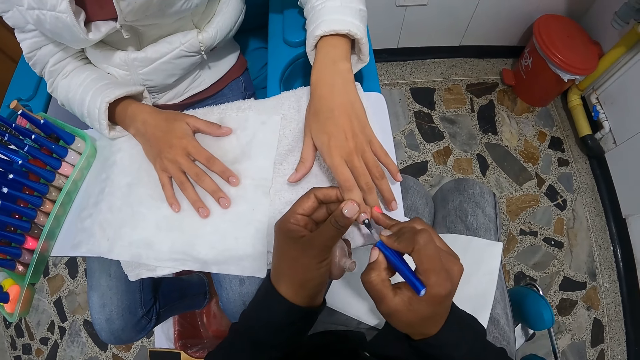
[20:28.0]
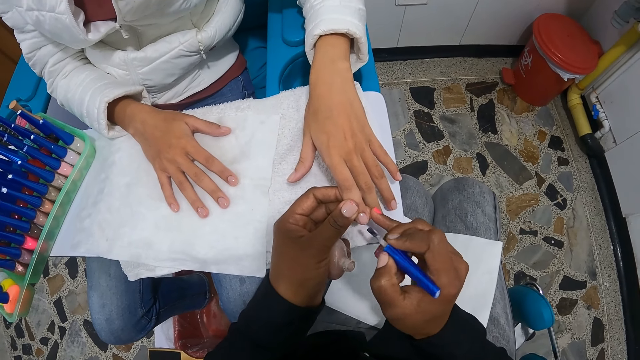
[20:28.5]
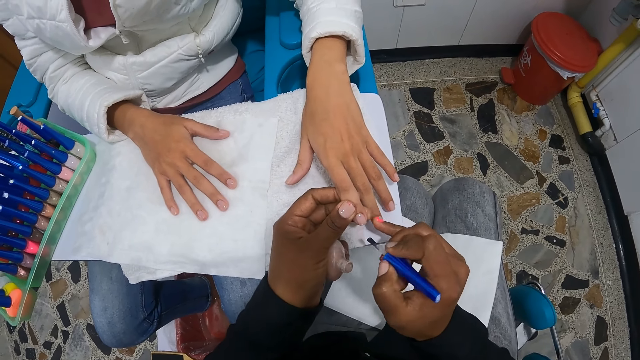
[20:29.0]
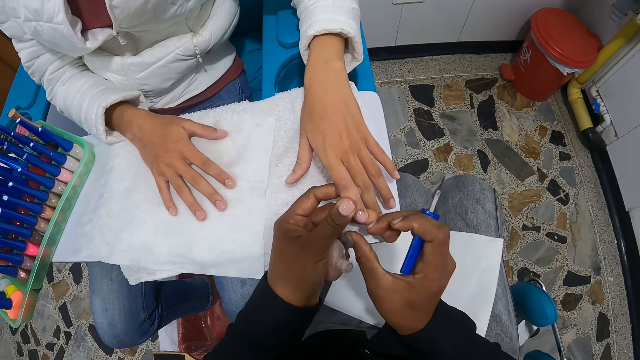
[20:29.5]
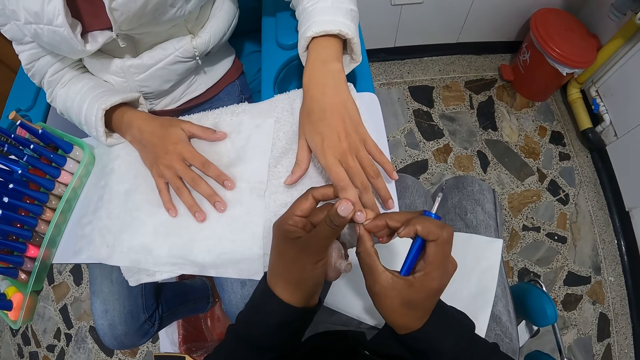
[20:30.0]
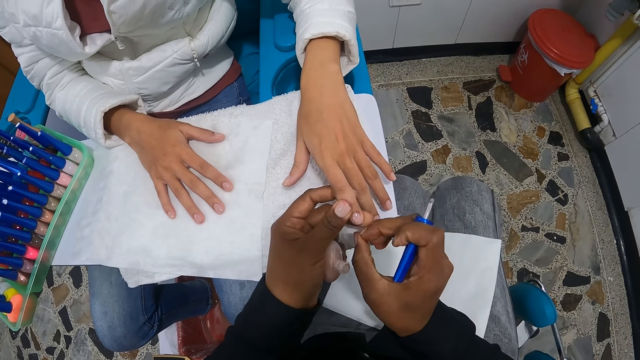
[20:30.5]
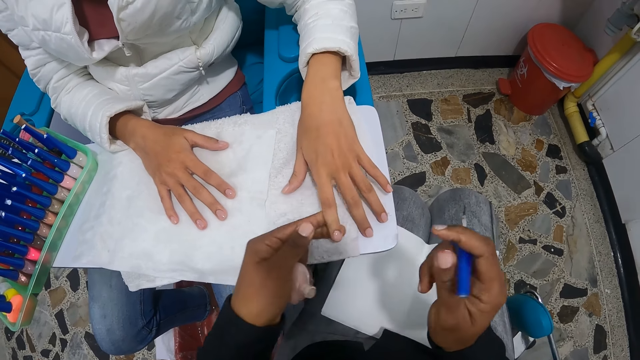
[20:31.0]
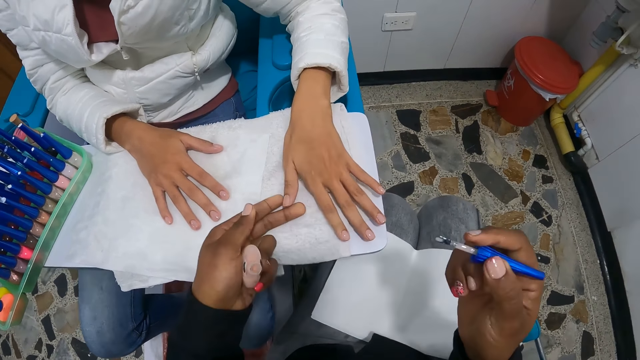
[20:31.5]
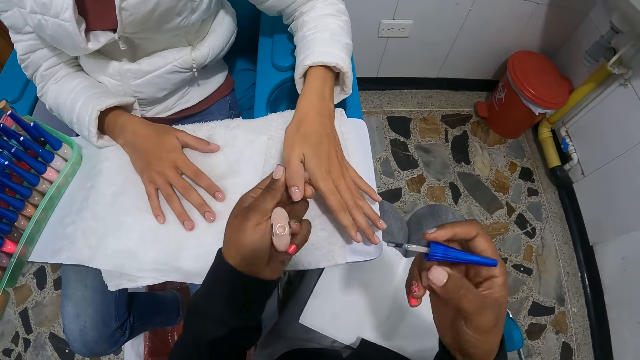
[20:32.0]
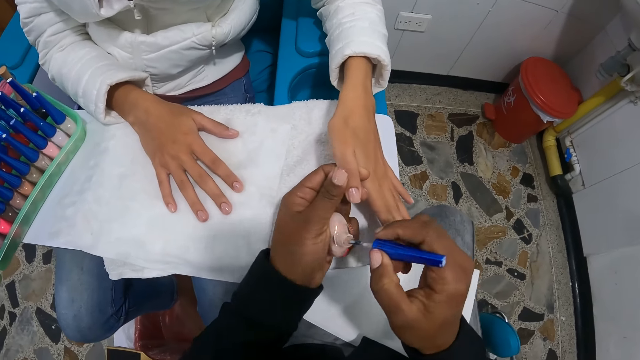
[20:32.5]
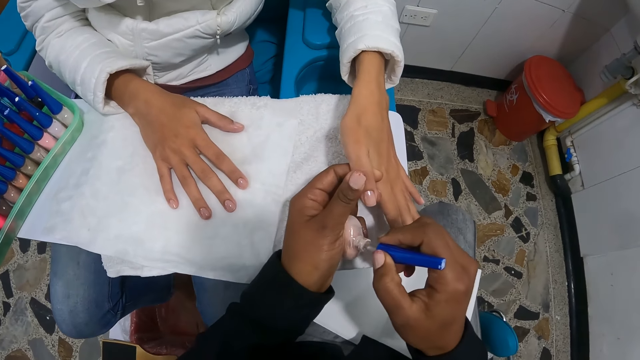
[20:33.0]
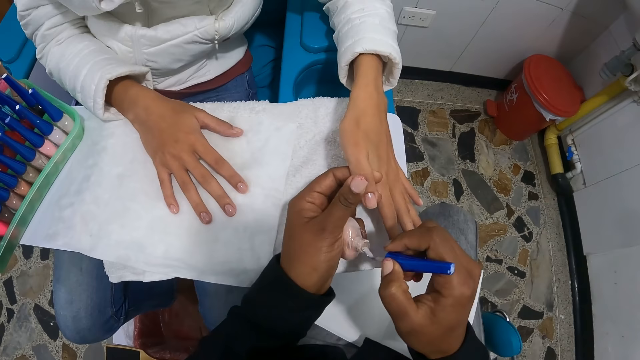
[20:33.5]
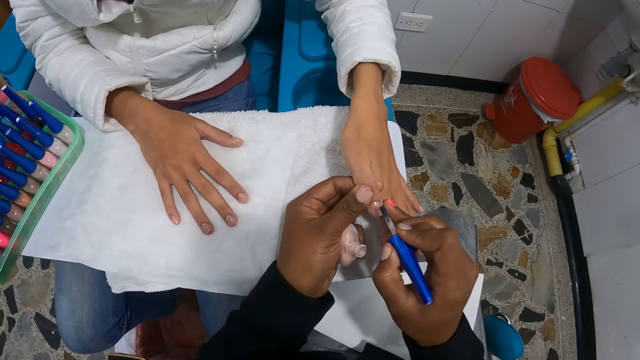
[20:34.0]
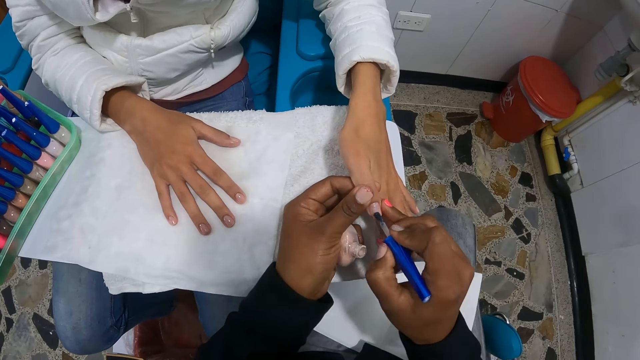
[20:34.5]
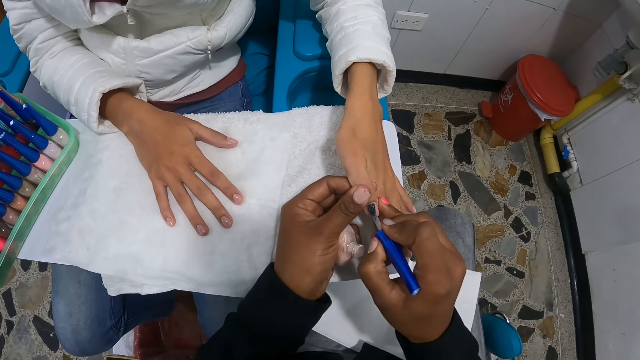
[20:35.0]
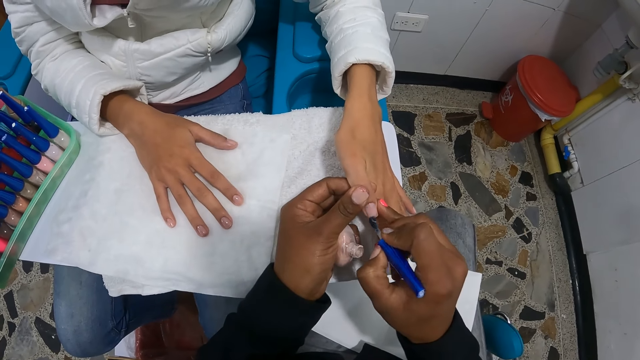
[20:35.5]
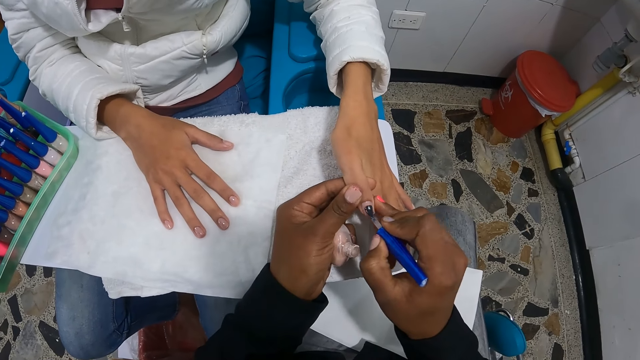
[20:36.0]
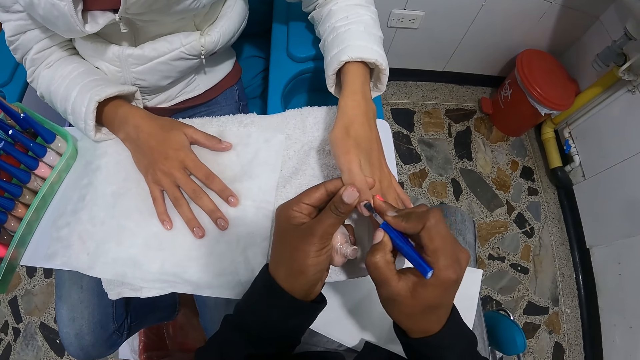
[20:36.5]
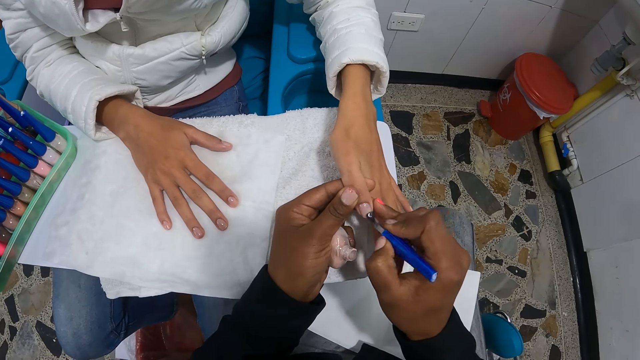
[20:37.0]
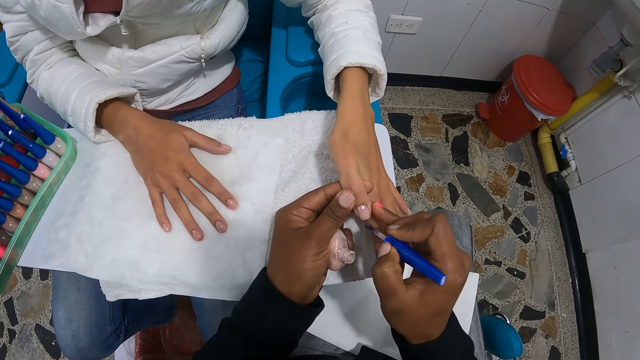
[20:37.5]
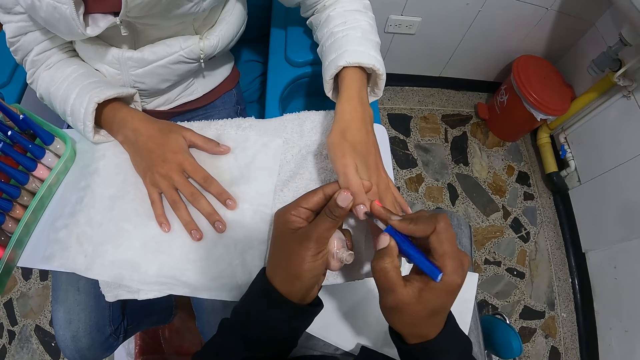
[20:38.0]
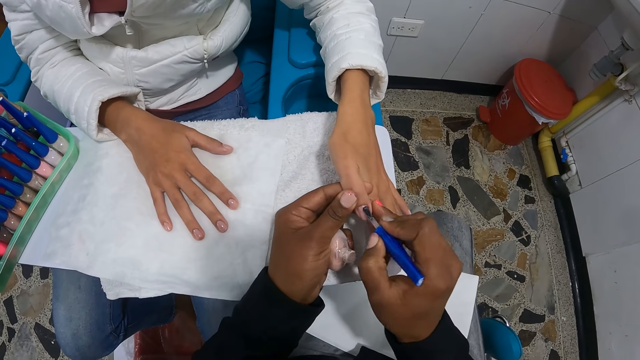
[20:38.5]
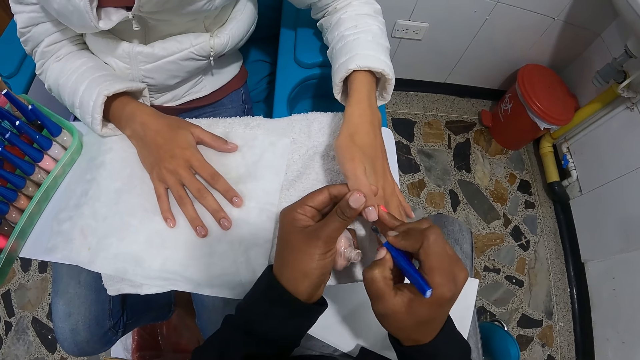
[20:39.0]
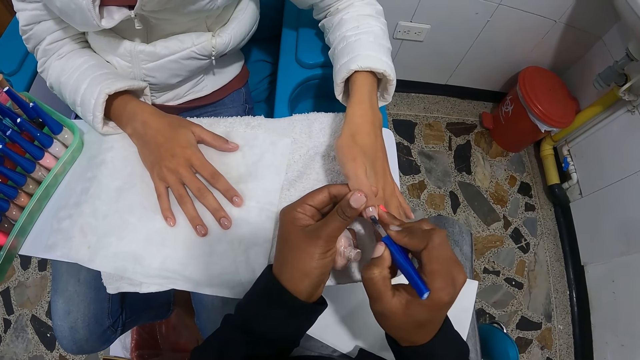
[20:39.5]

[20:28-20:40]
The camera wearer dips the brush into the nail polish container with her right hand. She paints the woman's nails with the nail polish in her right hand.

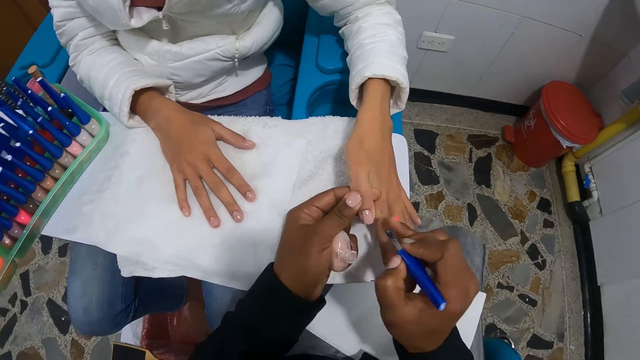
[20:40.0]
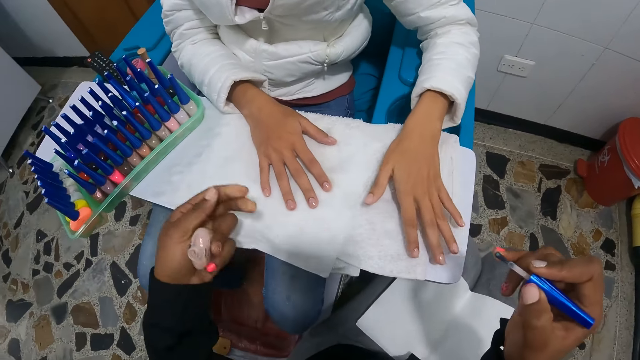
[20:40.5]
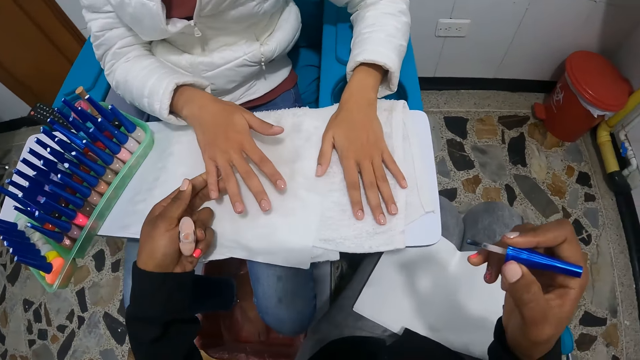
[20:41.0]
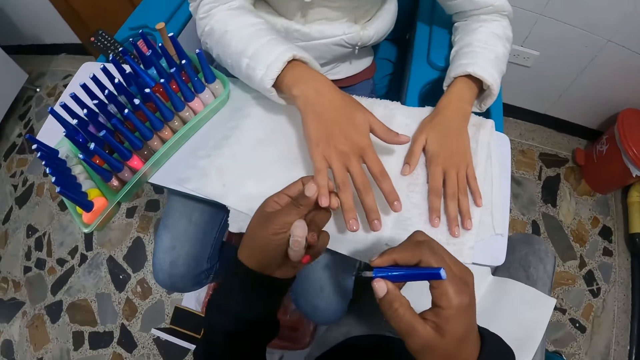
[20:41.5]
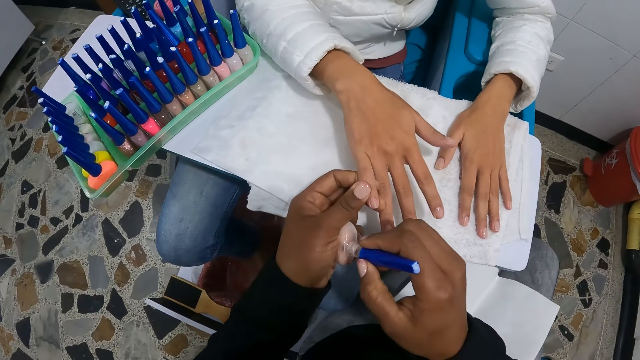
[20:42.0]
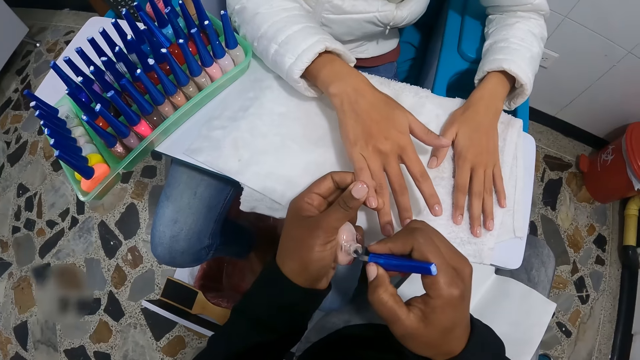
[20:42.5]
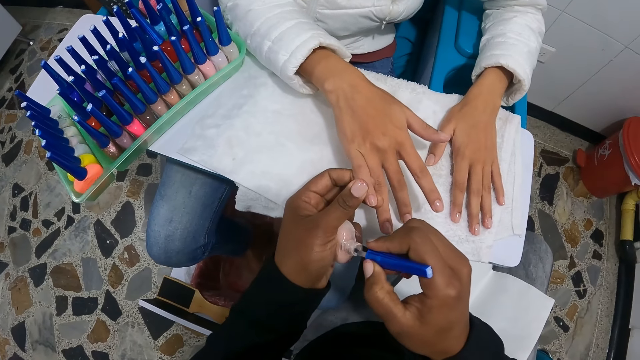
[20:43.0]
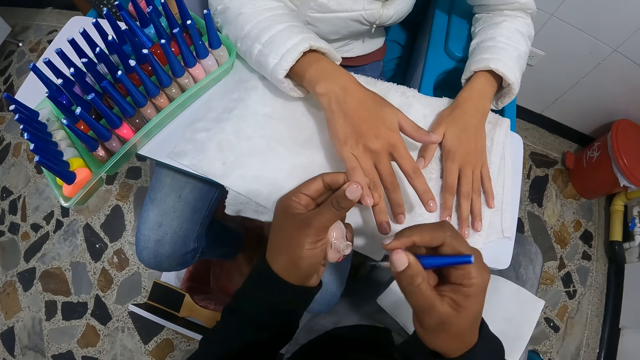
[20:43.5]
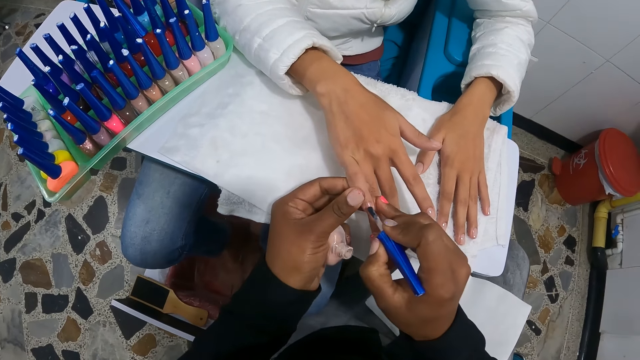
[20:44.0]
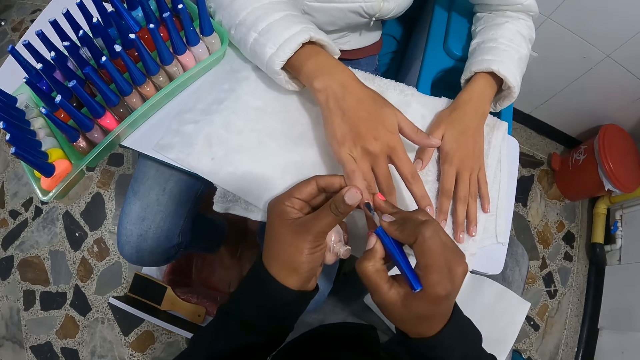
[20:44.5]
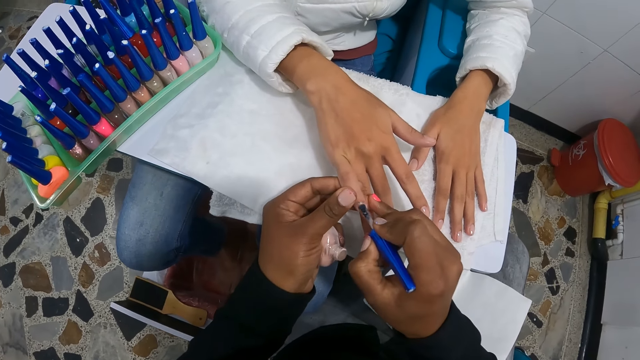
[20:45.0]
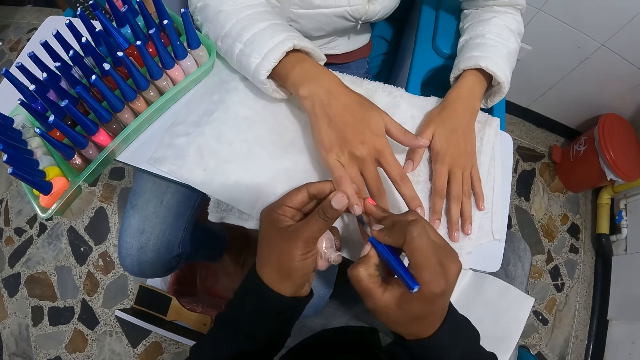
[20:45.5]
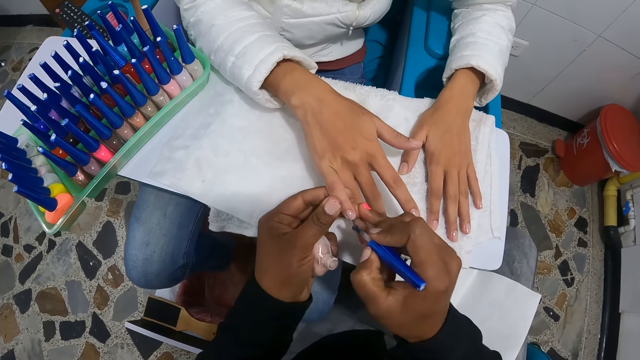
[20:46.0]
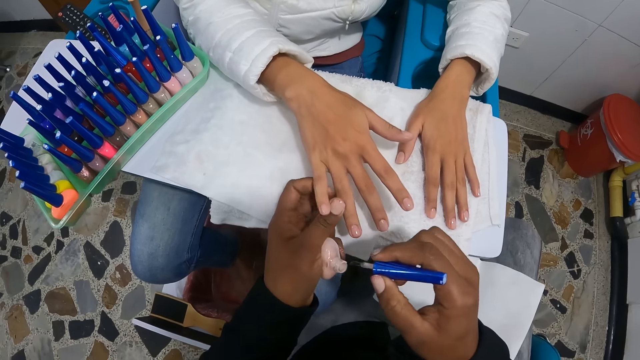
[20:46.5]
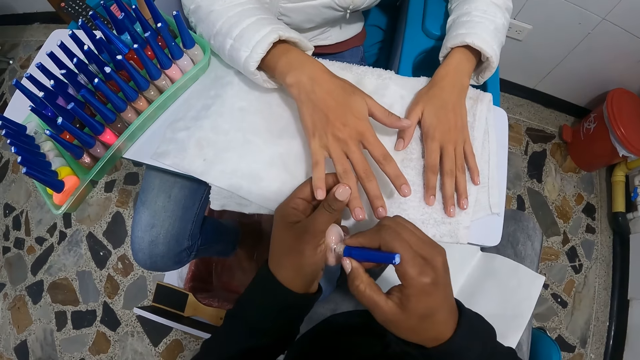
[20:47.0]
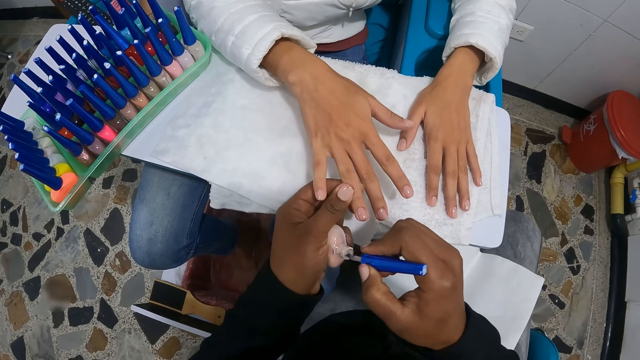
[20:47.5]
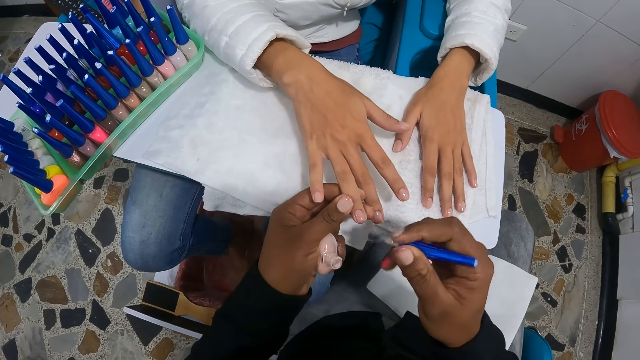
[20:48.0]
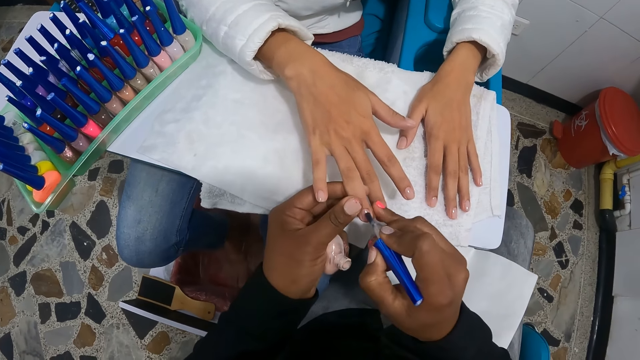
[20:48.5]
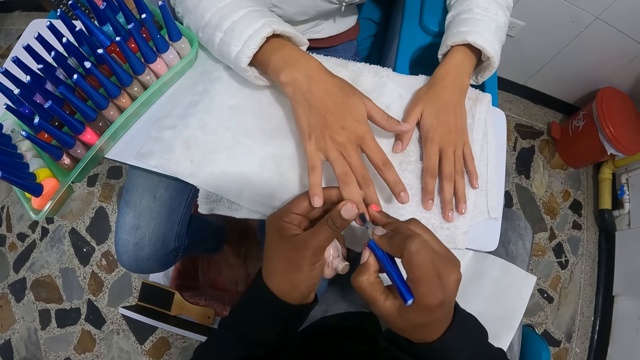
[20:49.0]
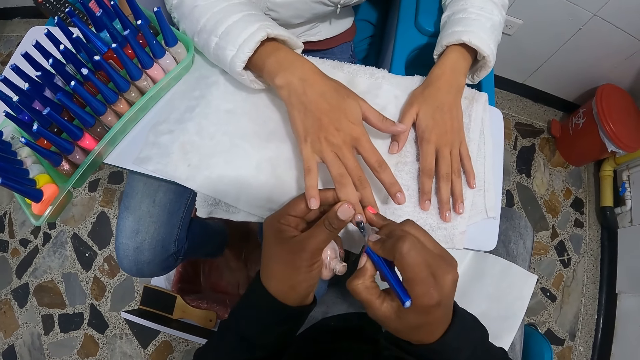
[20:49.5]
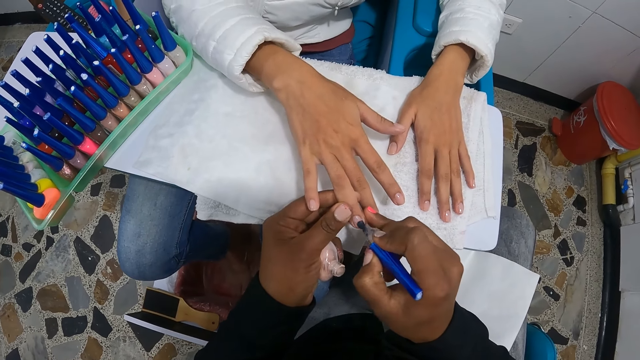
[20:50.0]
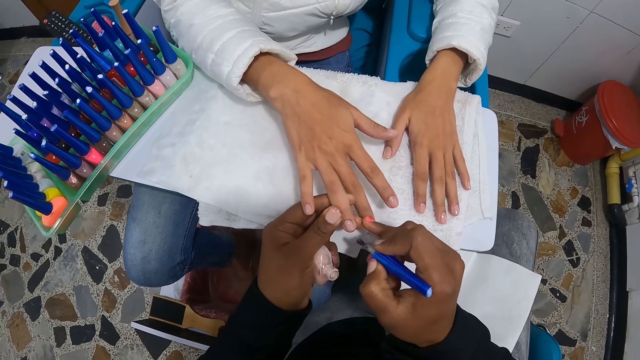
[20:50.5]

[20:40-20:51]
The camera wearer dips the brush into the nail polish container with her right hand. She paints the woman's nails with the nail polish in her right hand. She dips the brush into the nail polish container with her right hand again. She paints the woman's nails with the nail polish in her right hand again.
